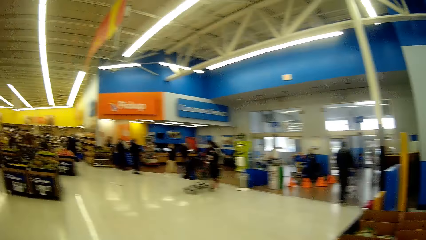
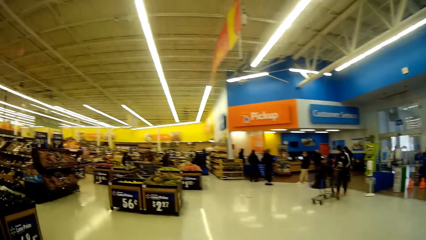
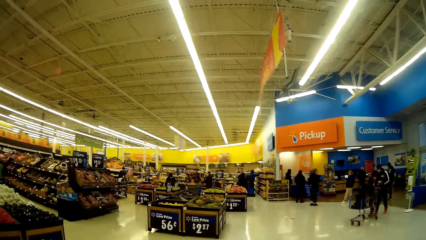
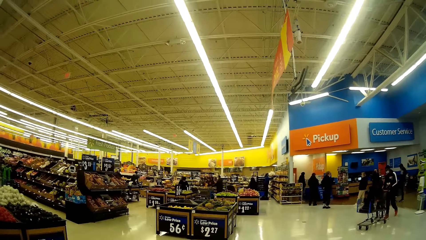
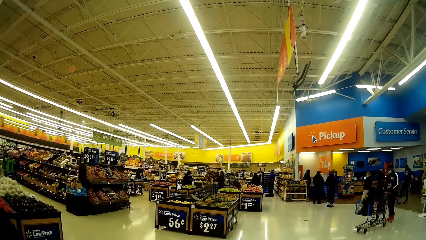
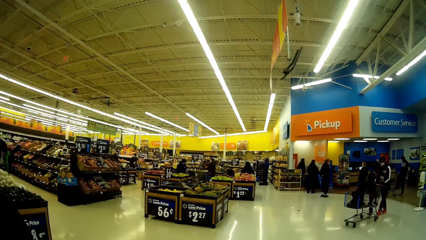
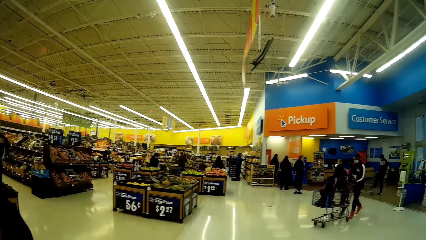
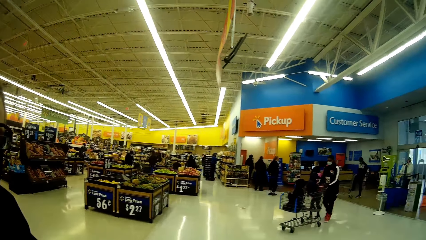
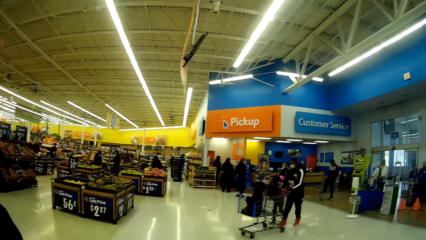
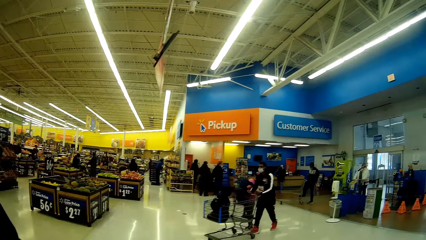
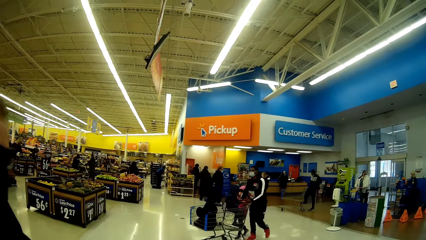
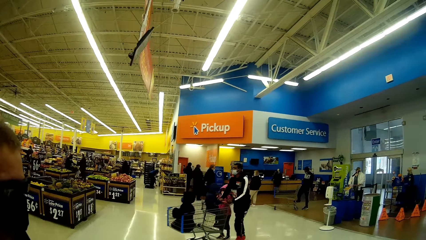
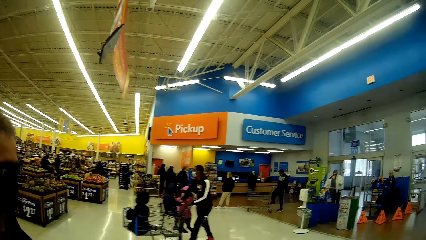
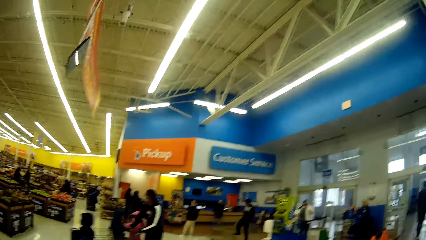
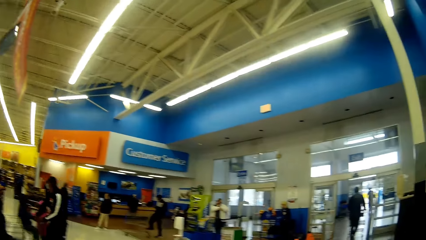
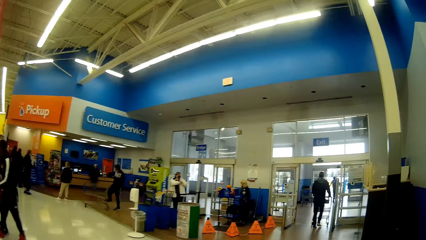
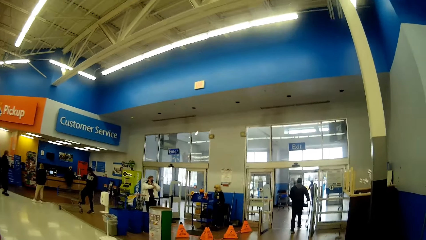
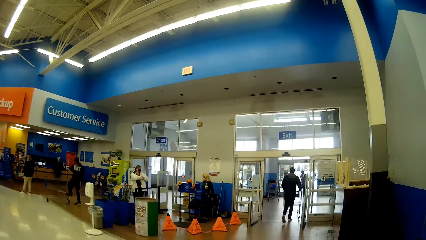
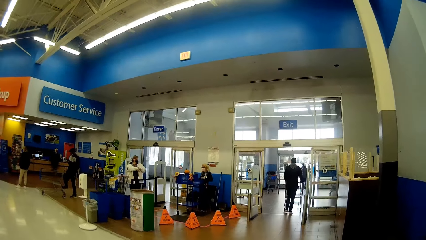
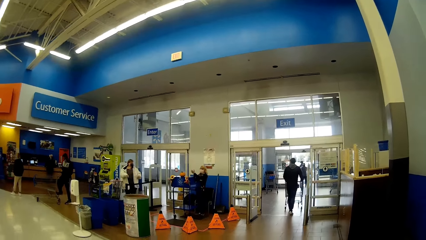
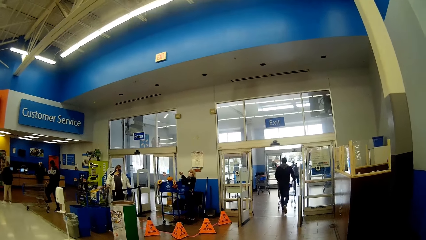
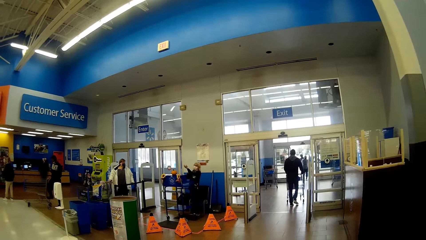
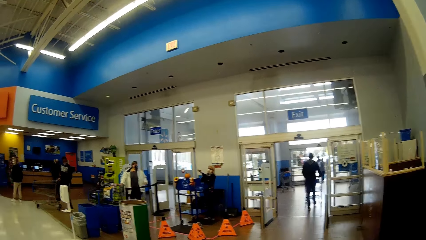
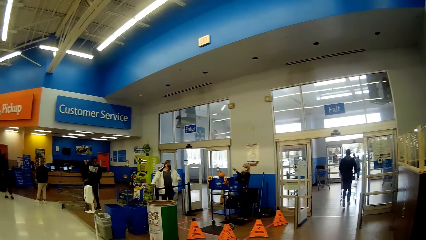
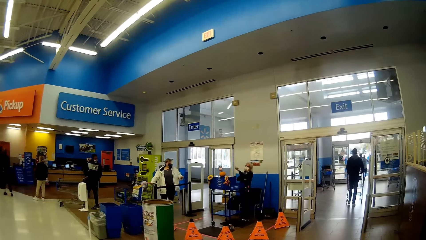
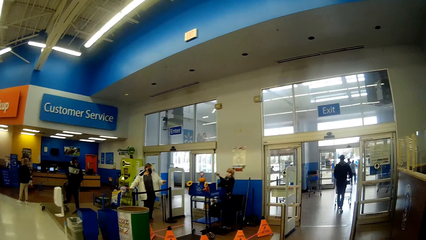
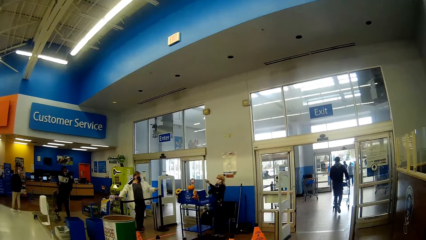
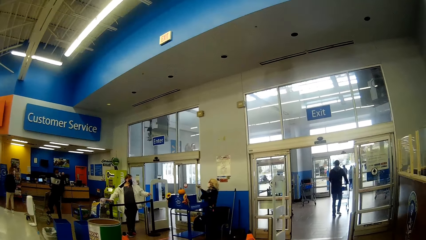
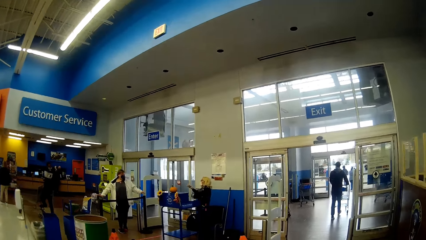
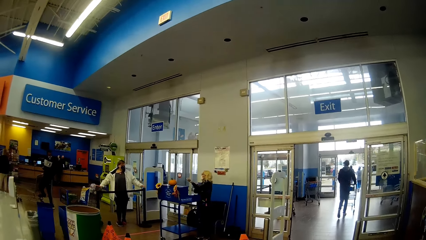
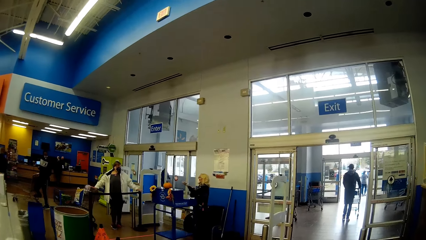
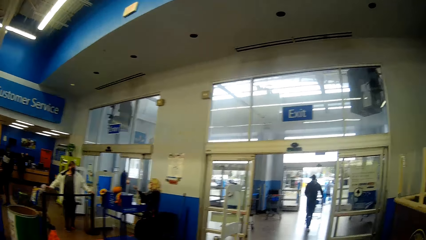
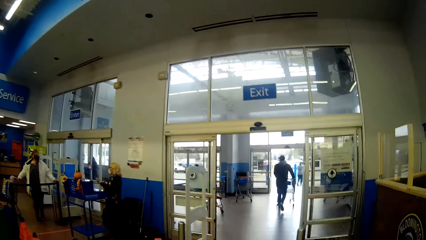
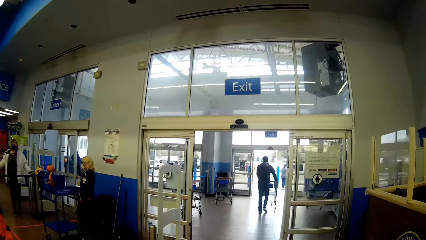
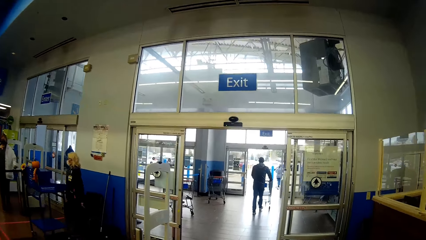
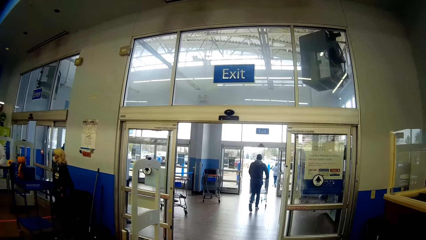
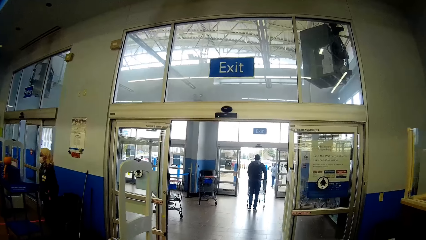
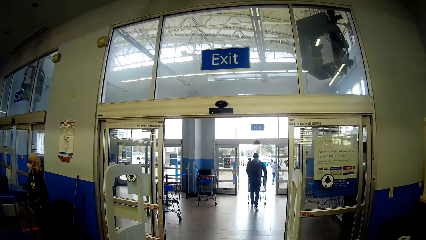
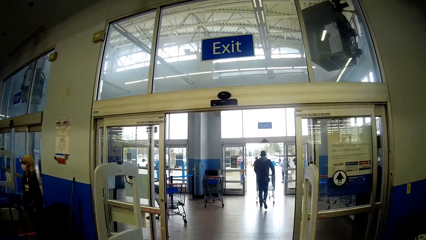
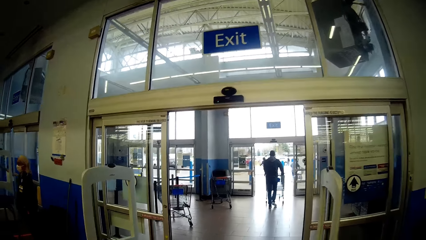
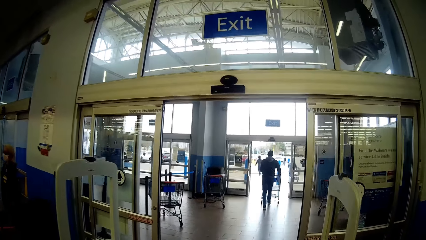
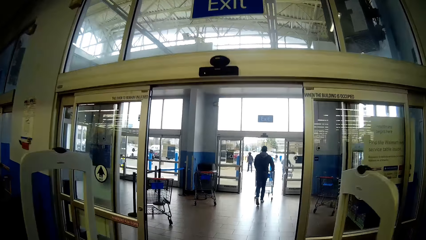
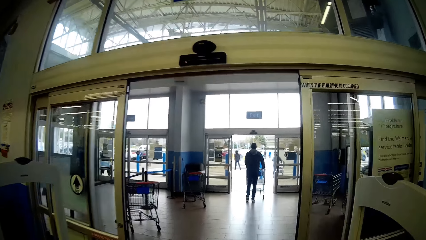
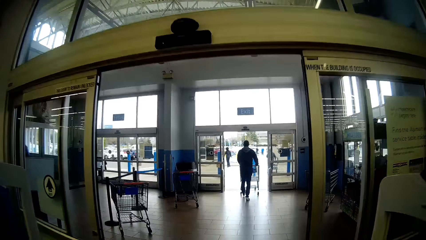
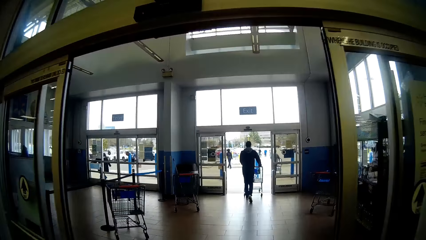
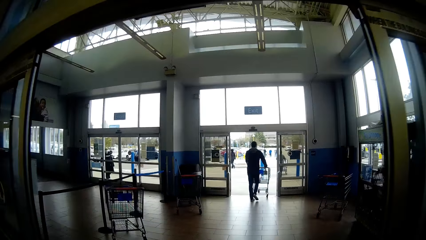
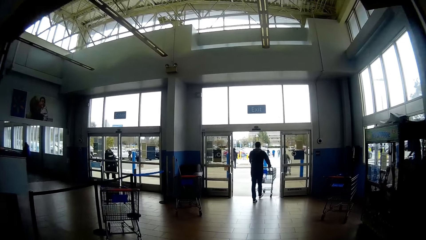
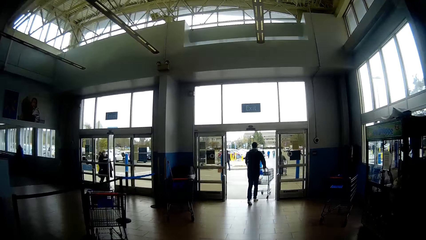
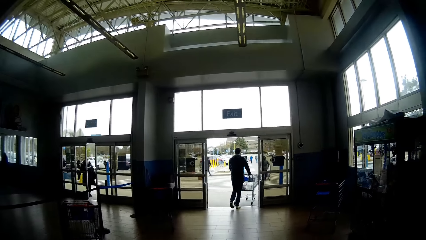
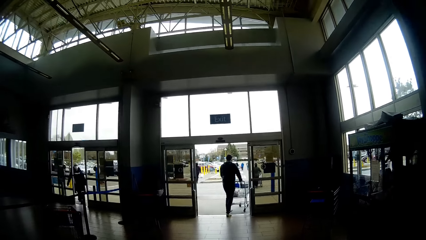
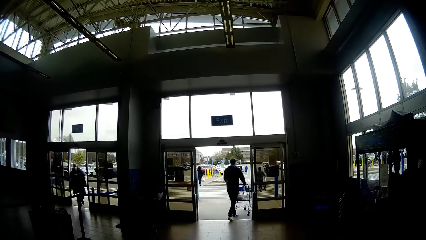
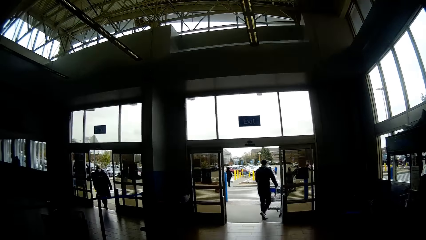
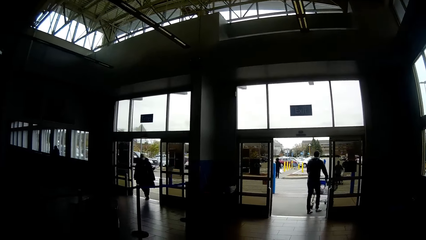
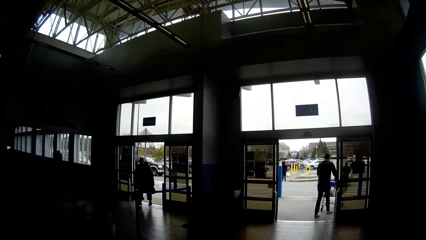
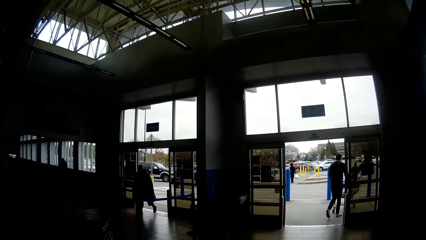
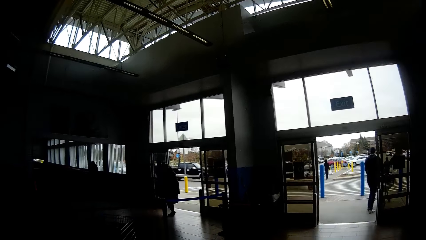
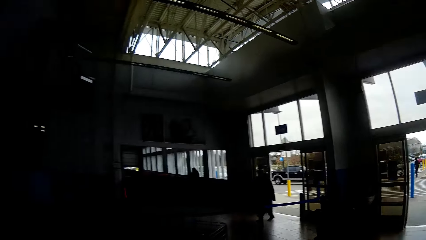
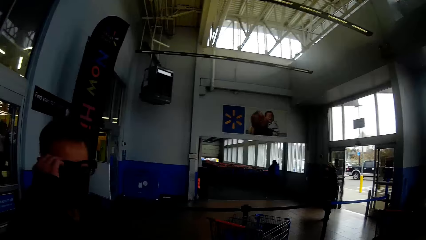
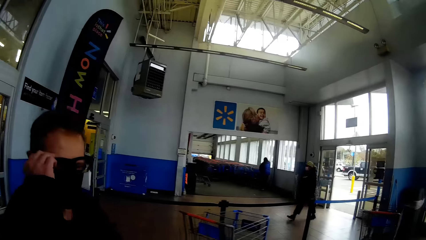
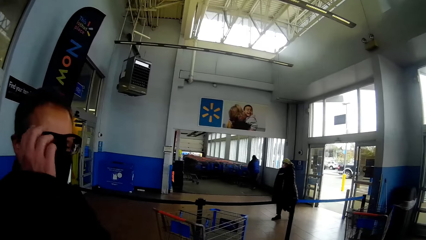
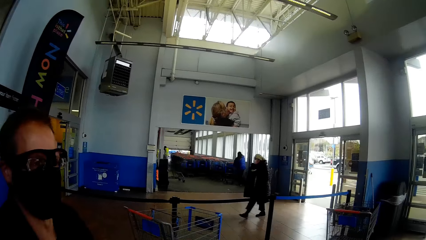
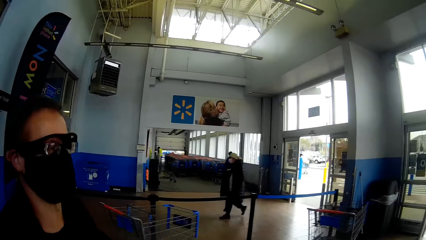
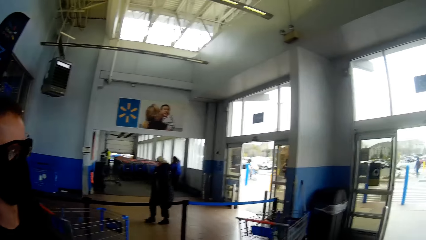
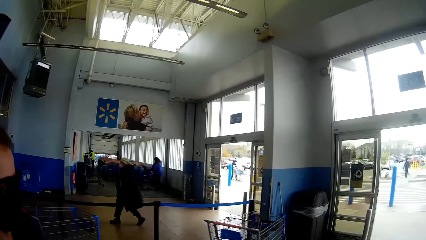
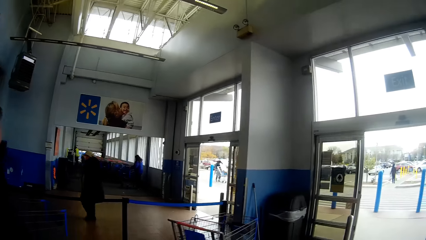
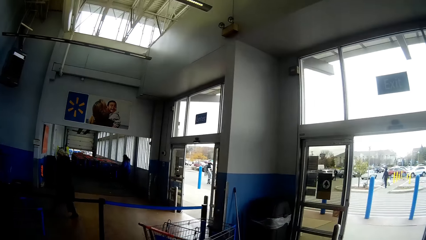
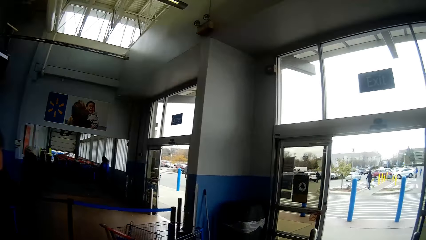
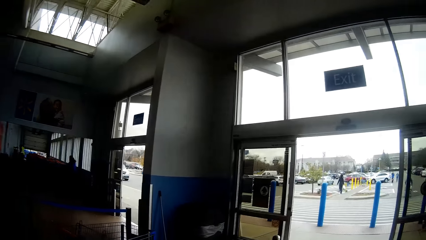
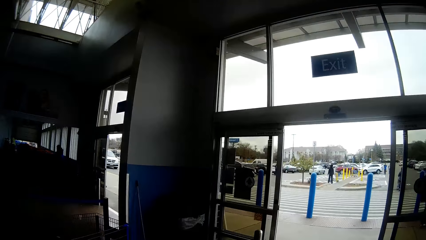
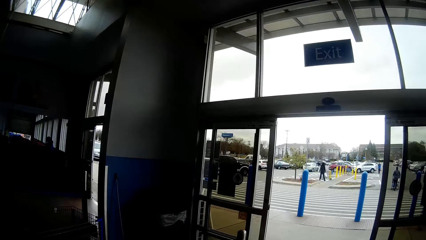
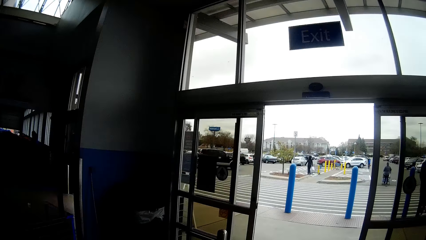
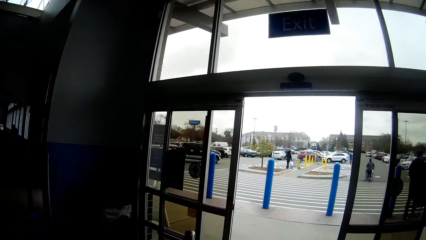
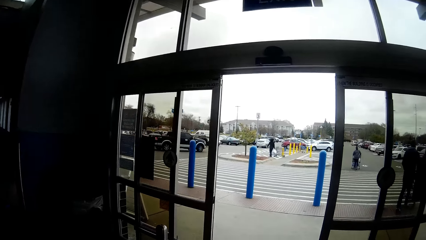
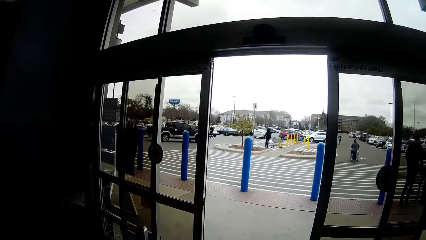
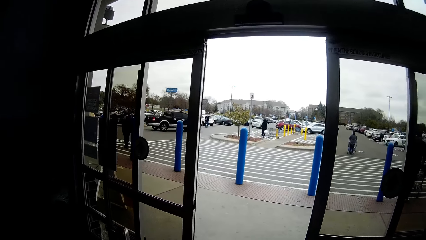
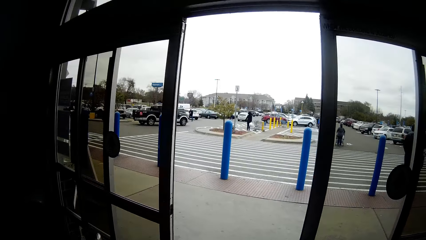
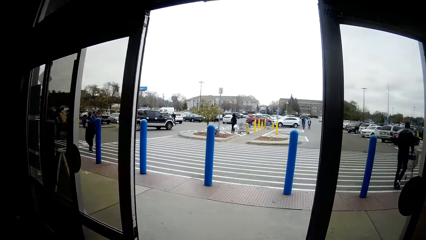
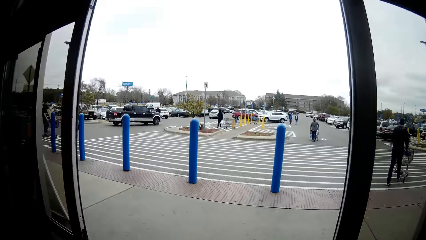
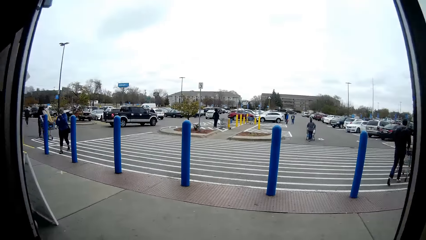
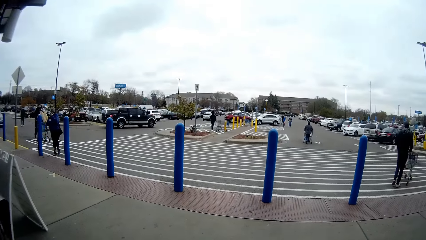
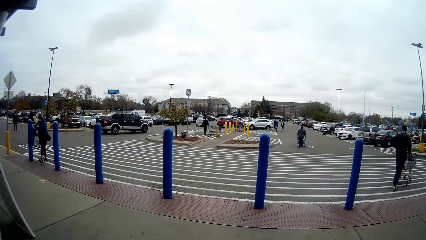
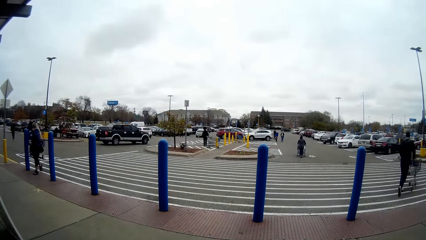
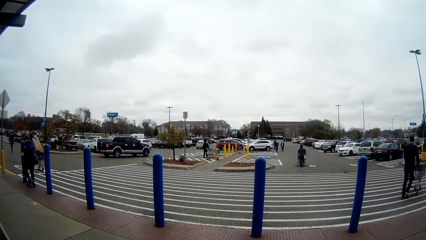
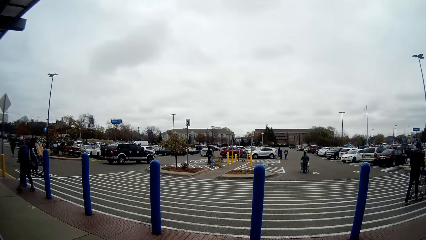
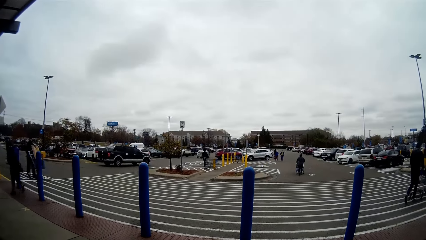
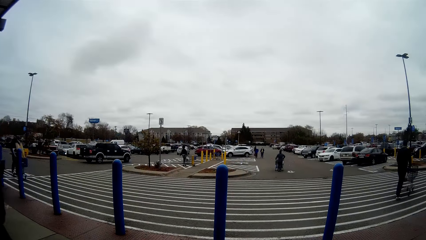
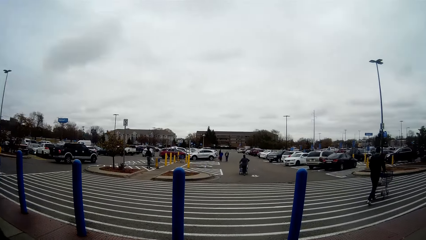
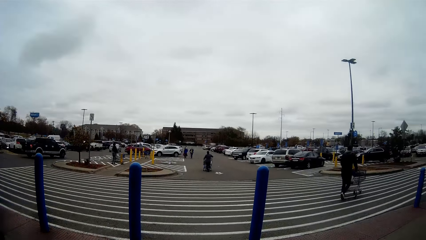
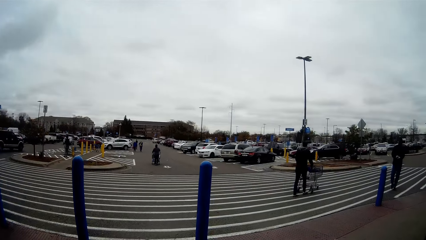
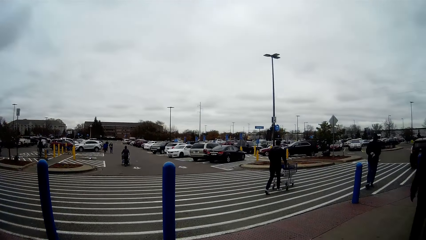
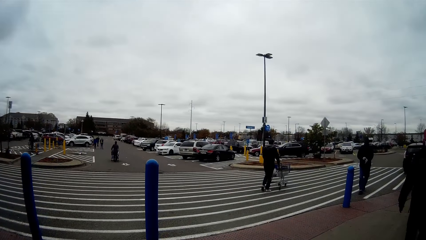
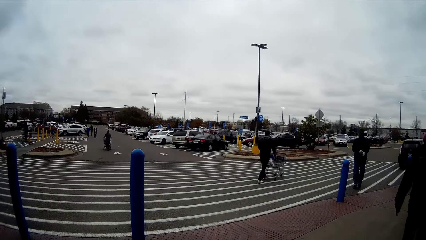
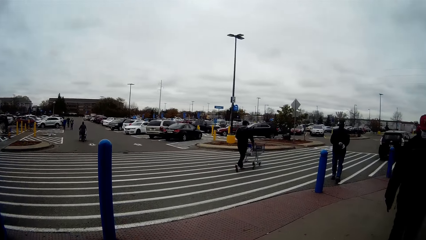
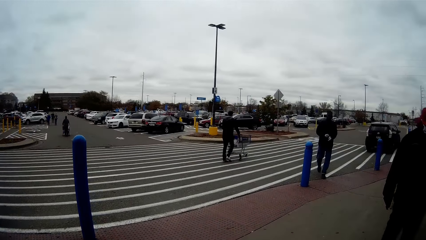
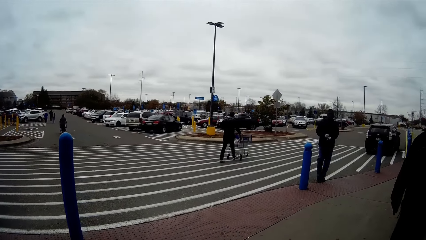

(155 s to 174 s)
The camera wearer is conversing to a man. Another man pushes a cart with his hands inside the grocery store. The camera wearer interacts with the first man. They turn towards the first man. The first man adjusts his eyeglass with his right hand. The camera wearer exits the Walmart with the first man.
